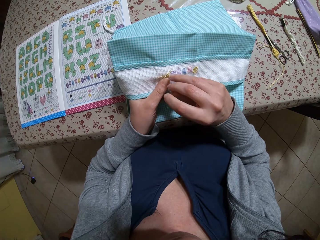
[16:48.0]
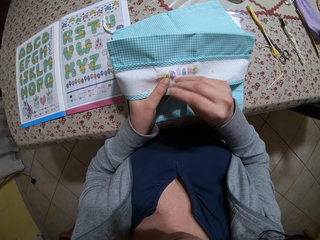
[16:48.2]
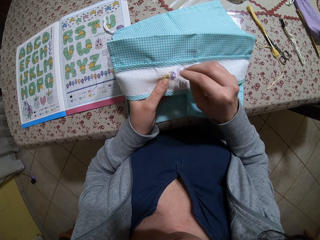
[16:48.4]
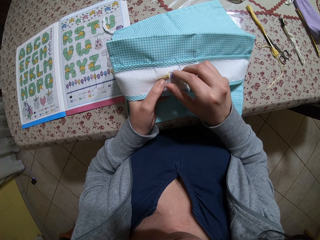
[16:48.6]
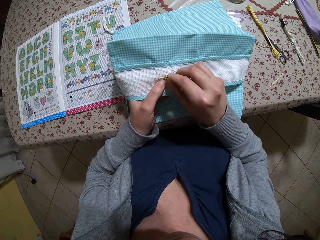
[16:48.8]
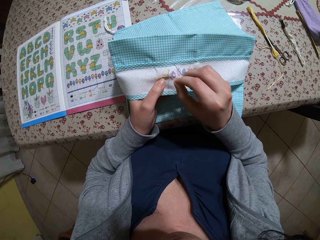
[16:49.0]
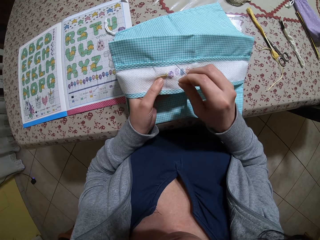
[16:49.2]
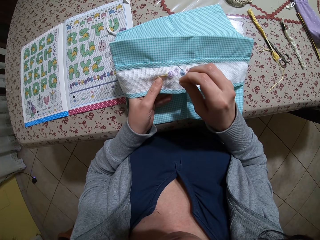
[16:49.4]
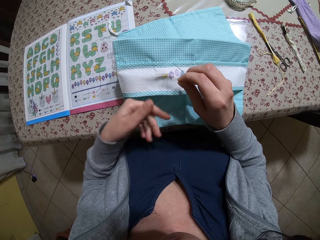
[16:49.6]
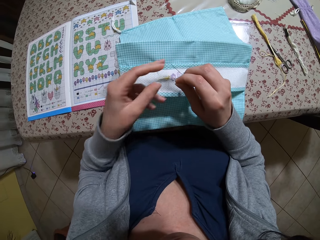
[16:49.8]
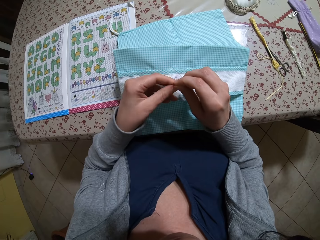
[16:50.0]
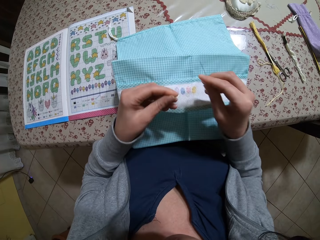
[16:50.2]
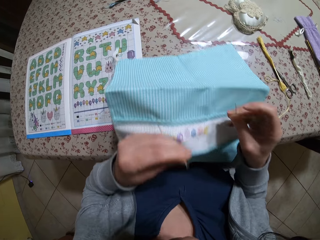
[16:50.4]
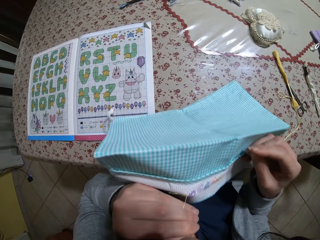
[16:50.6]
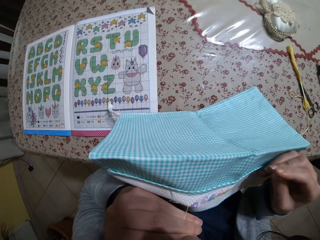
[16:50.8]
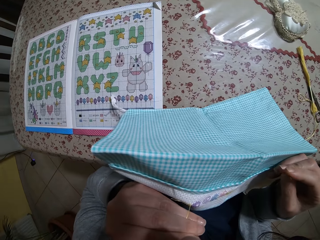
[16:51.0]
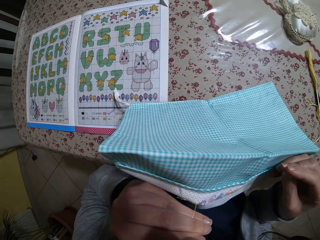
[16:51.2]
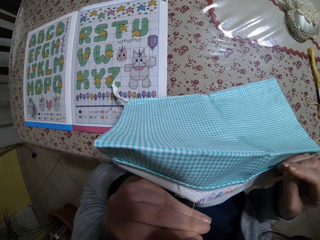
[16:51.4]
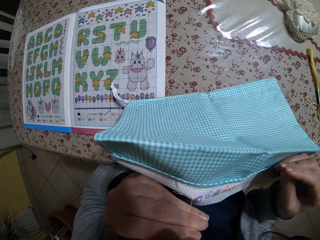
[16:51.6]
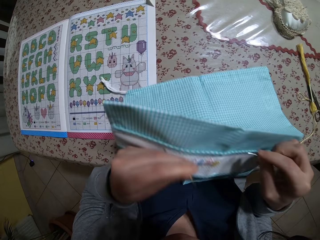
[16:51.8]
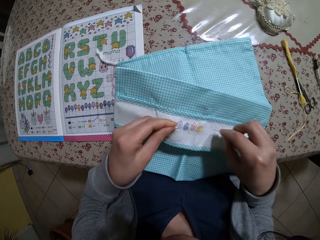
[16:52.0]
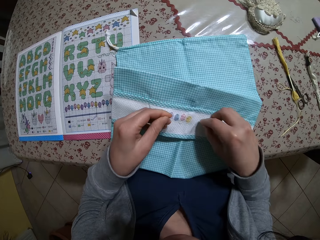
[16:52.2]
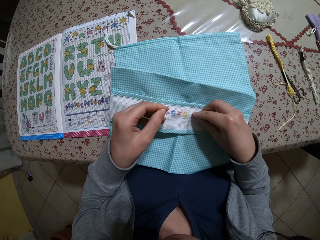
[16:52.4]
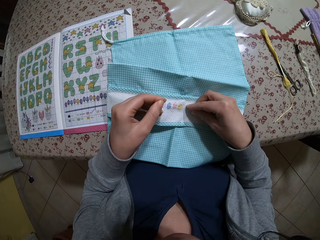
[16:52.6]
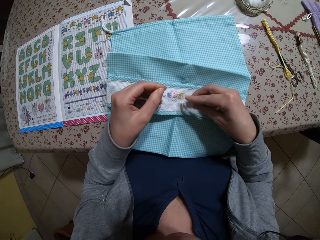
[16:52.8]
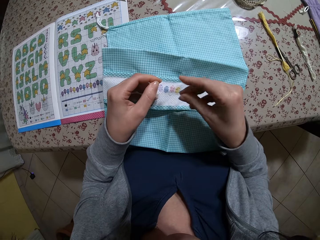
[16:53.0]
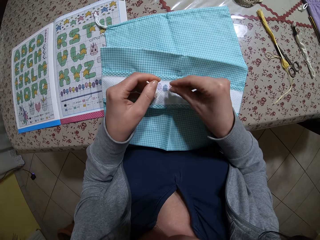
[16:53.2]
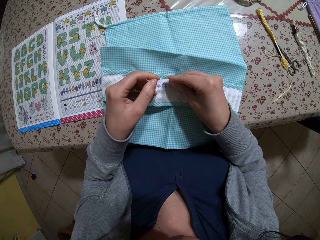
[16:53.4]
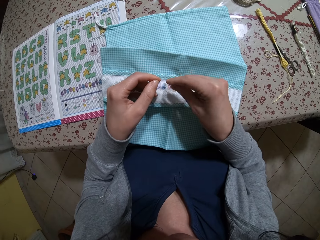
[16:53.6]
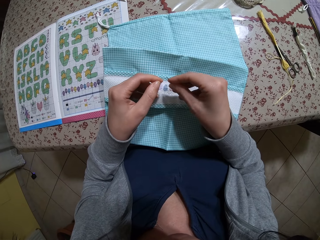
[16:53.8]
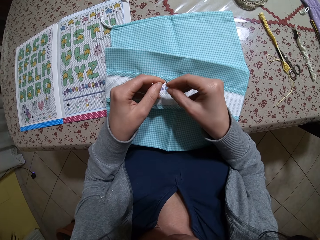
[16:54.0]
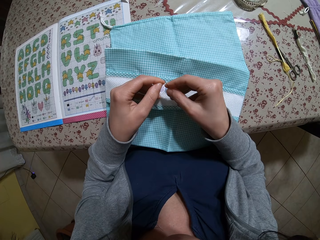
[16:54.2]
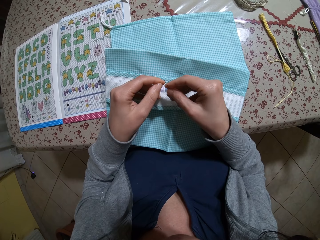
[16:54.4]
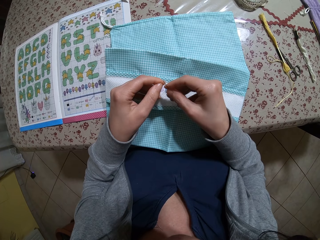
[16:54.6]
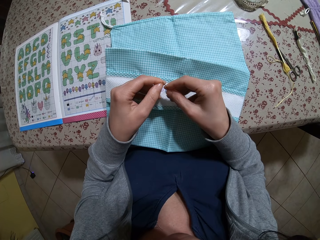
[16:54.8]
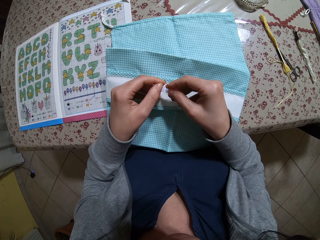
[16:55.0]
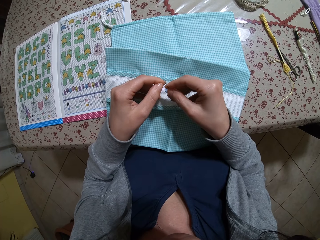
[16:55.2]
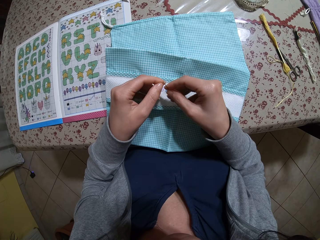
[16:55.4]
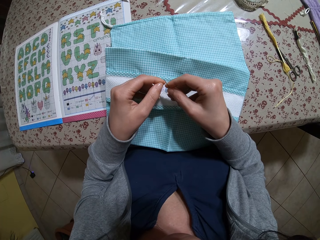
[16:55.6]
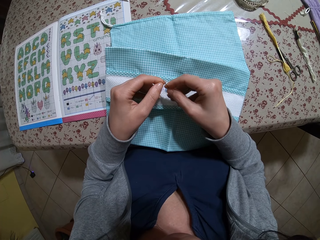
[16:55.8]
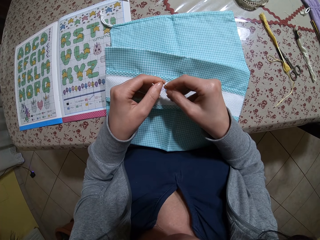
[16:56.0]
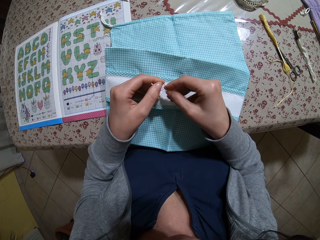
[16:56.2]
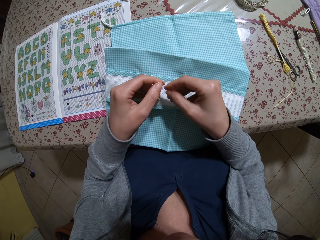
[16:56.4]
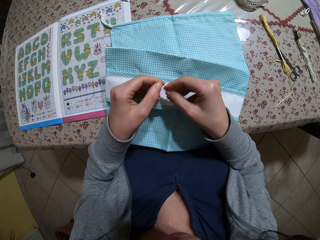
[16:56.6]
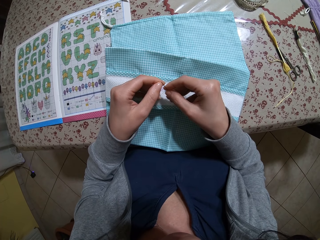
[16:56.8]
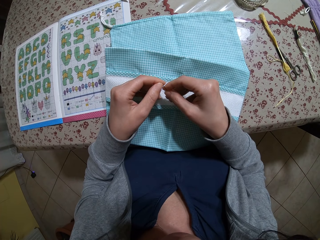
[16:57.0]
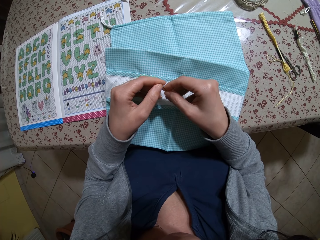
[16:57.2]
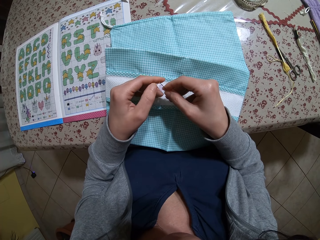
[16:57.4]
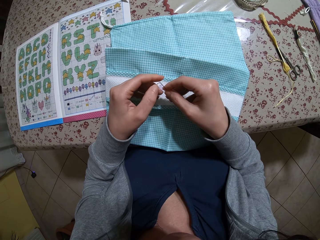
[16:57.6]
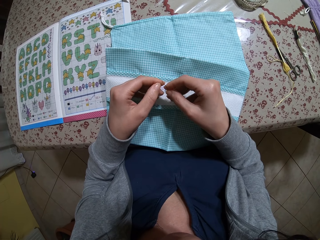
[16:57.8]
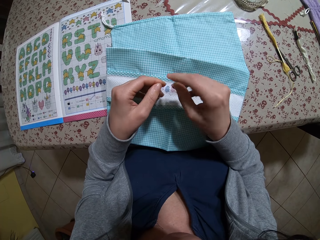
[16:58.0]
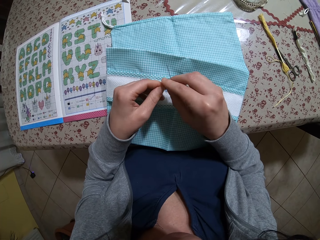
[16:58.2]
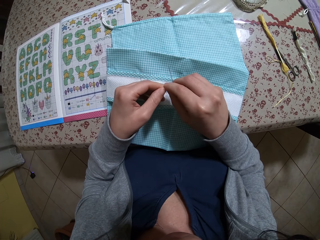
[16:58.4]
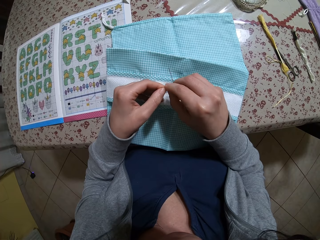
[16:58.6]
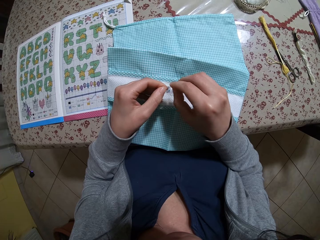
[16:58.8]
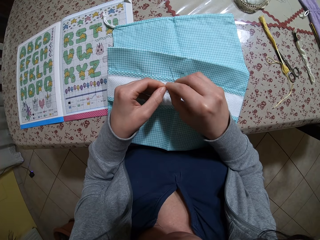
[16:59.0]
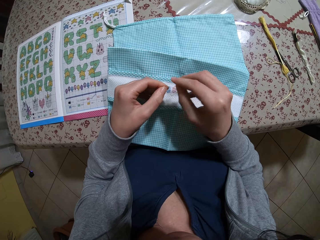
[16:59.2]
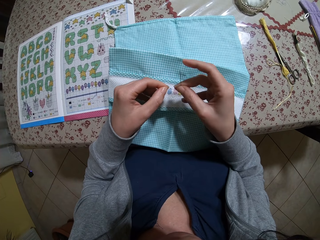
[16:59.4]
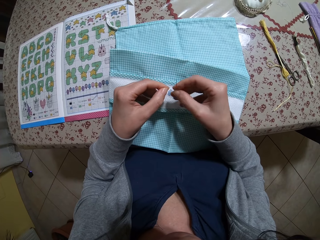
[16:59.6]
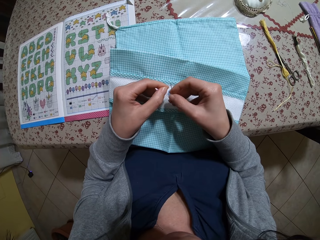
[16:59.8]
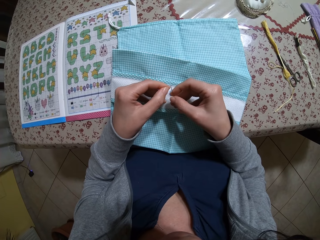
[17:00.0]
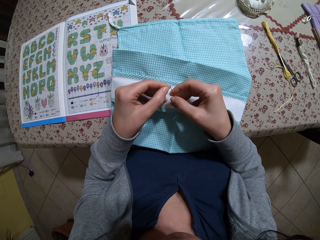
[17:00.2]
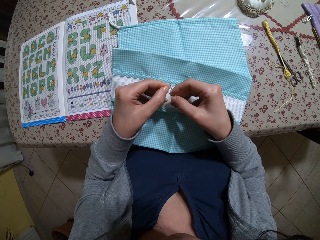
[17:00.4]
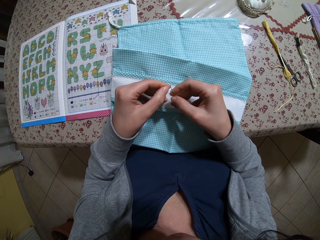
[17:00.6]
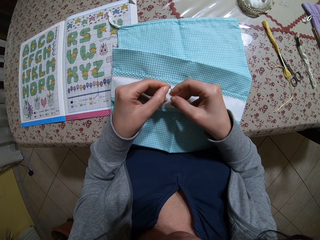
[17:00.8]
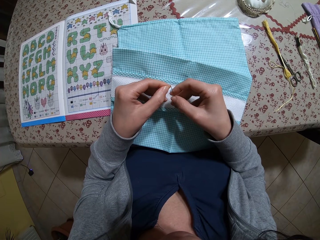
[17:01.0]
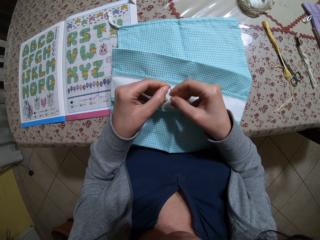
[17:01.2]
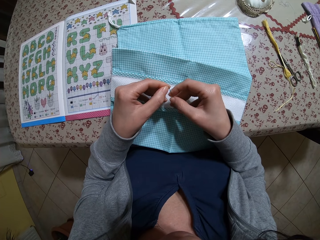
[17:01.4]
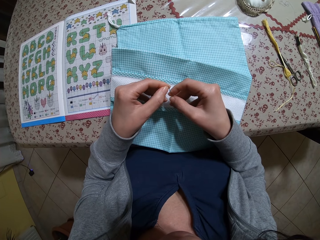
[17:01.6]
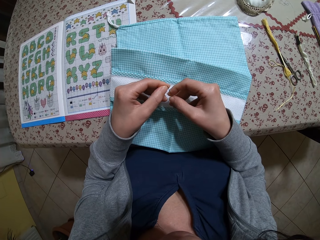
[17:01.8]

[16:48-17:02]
The camera wearer holds the needle in her right hand. She holds the strand of thread with her left hand. She puts the strand of thread in her mouth. She lifts the piece of cloth. She cuts the thread with her teeth. She drops the piece of cloth. She puts the strand of thread in the eye of the needle. She adjusts the strand of thread with her right hand. She puts the strand of thread in the eye of the needle.

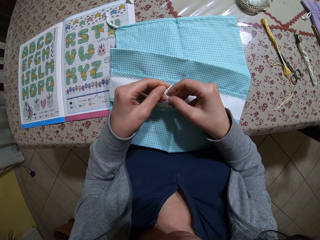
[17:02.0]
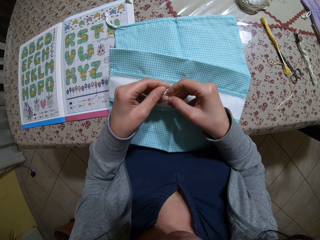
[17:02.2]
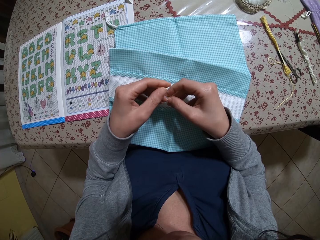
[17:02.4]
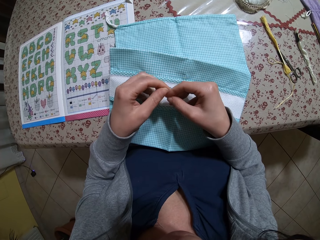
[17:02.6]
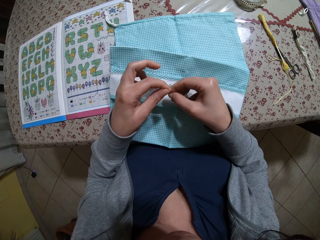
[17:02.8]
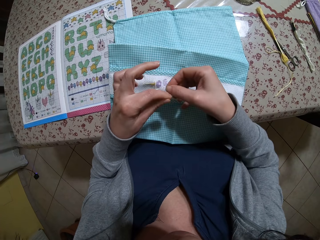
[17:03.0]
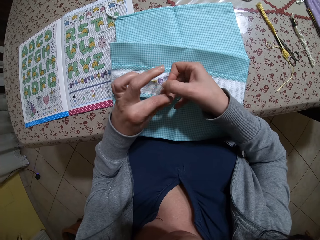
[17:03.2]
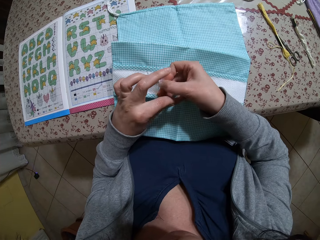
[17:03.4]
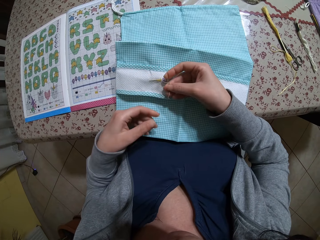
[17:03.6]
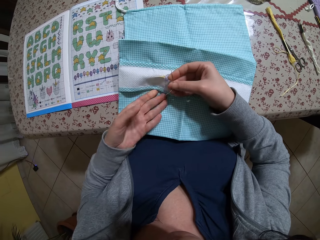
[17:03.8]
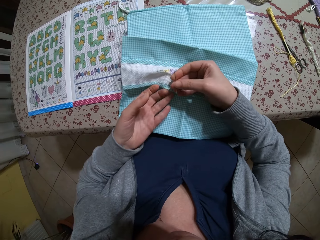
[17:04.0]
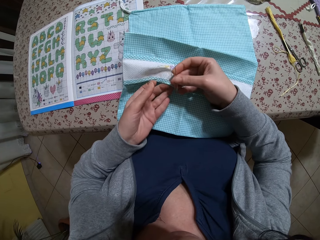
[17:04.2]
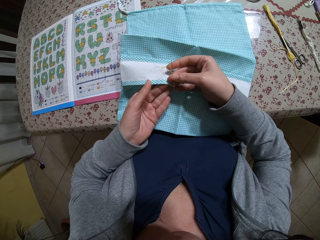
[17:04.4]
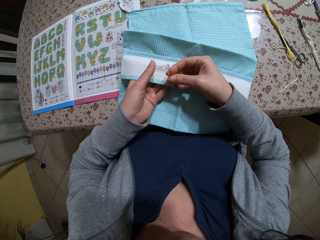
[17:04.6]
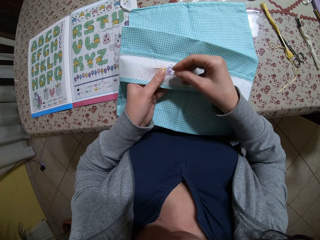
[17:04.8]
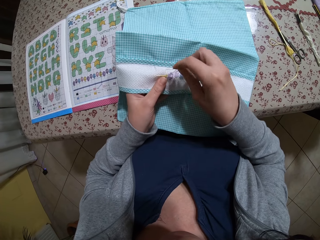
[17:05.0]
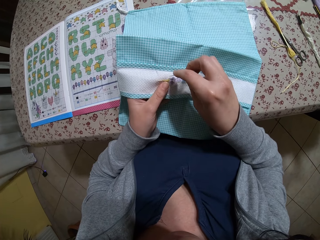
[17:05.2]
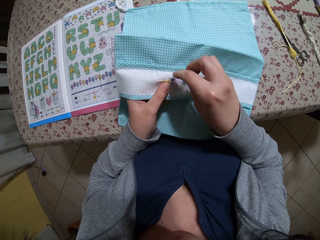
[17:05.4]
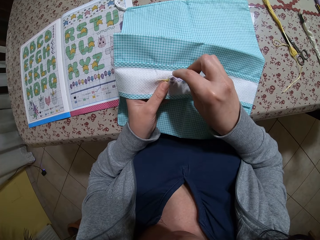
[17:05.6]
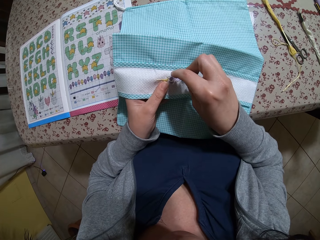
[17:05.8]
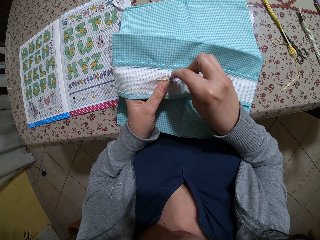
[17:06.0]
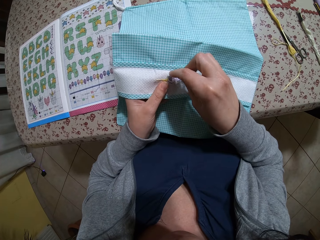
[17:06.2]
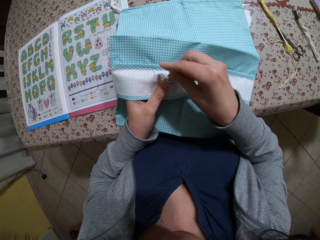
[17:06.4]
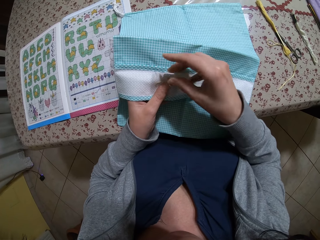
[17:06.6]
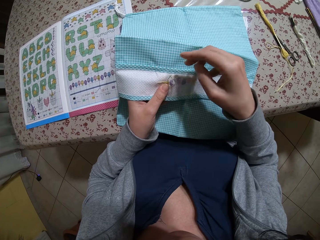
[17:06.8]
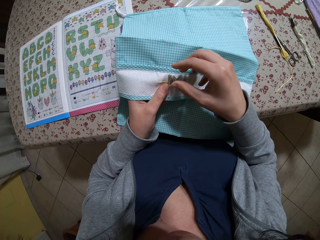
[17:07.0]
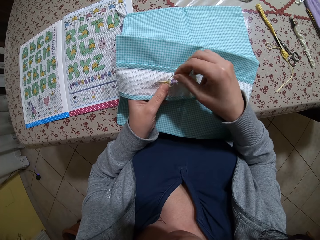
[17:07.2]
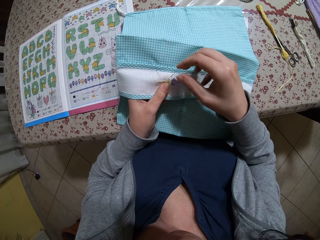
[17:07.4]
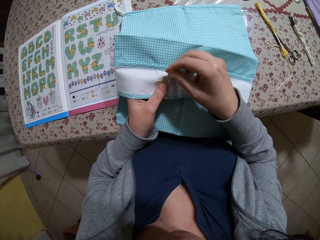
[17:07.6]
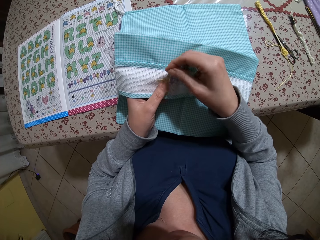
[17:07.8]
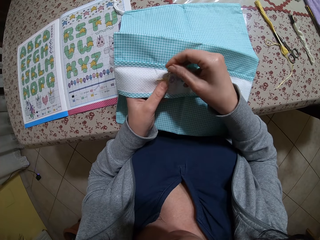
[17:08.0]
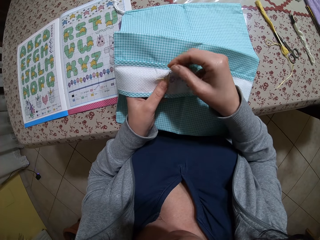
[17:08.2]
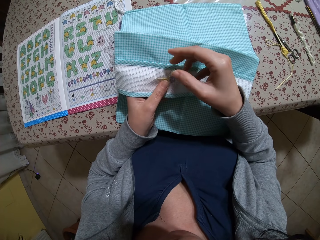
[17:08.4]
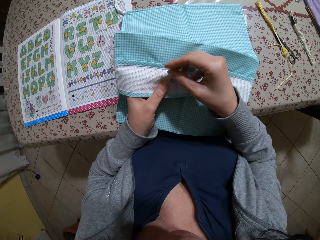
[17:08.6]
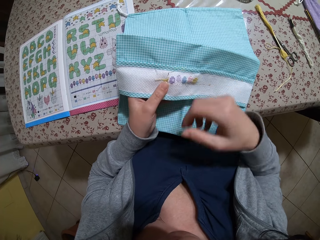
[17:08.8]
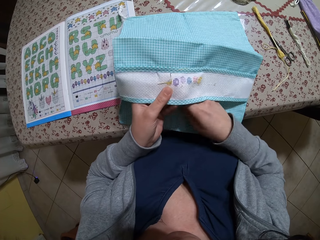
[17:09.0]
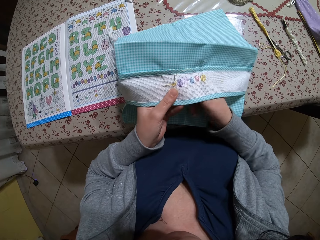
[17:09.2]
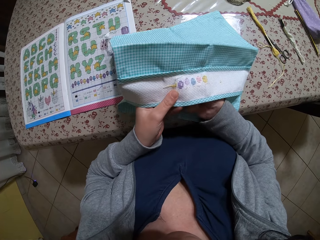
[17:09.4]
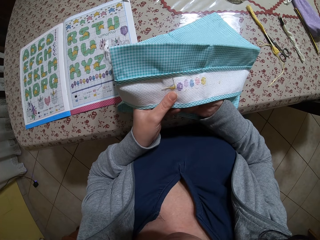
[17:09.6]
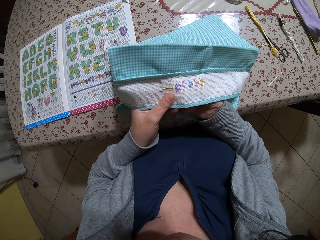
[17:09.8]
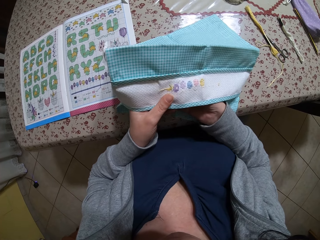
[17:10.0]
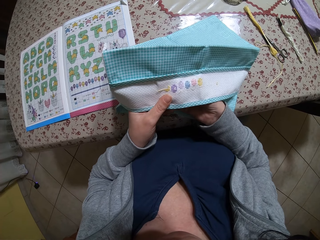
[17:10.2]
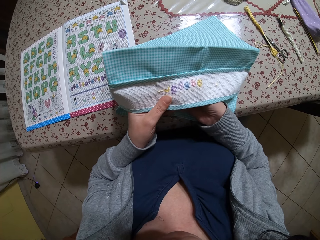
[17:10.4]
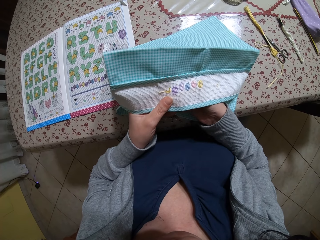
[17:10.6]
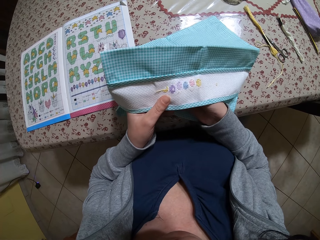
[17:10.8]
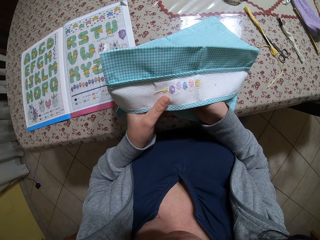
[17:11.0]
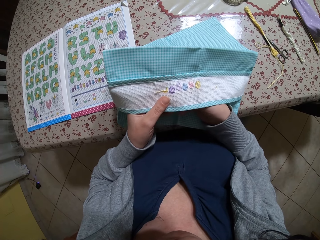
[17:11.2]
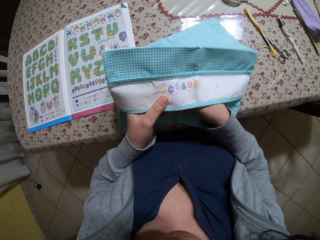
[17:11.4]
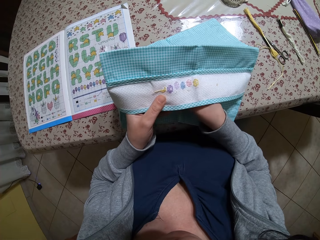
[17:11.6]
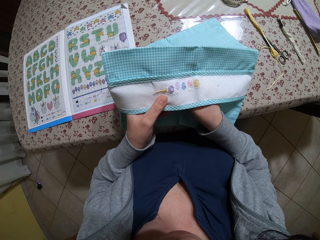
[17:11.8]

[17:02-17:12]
The camera wearer pulls the thread with her left hand. She holds the fabric on the table with her left hand. She embroiders on the fabric with the threaded needle in her right hand.
